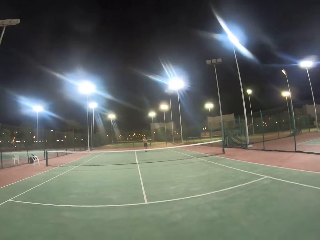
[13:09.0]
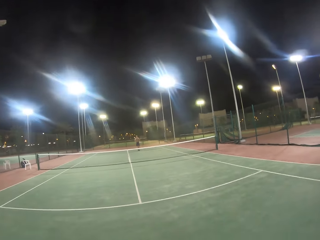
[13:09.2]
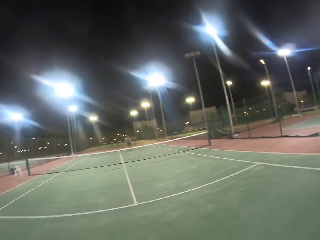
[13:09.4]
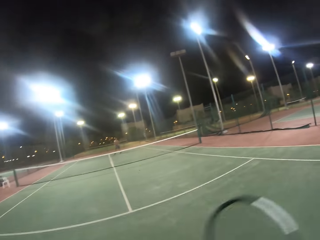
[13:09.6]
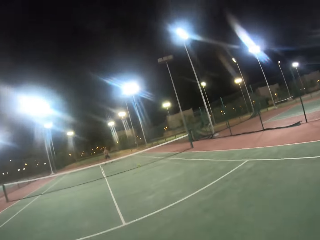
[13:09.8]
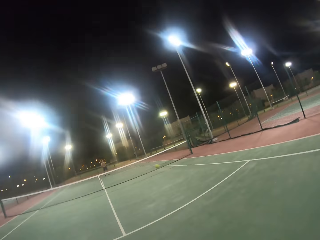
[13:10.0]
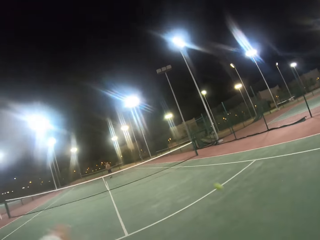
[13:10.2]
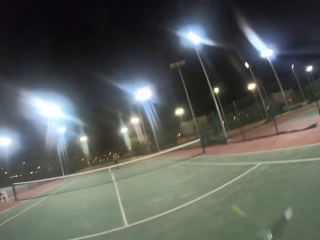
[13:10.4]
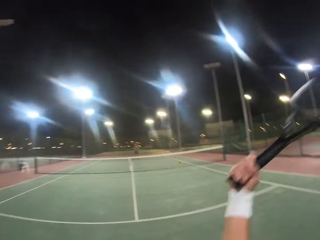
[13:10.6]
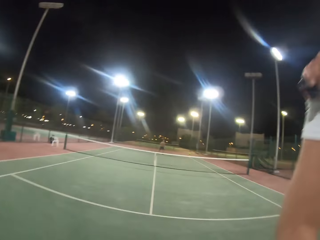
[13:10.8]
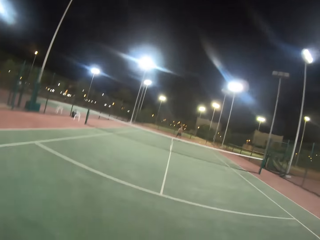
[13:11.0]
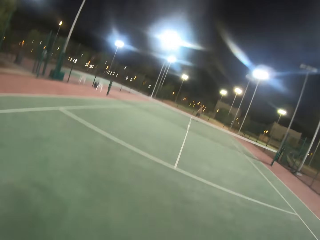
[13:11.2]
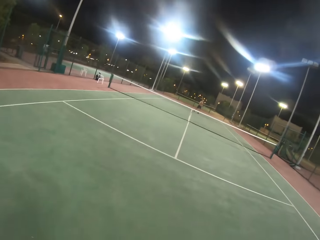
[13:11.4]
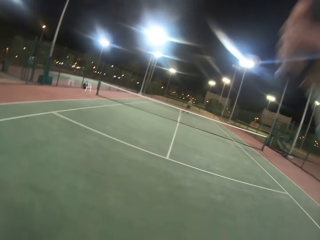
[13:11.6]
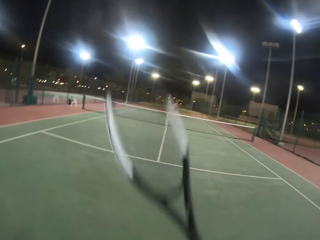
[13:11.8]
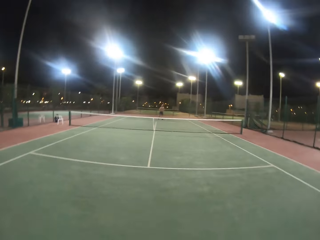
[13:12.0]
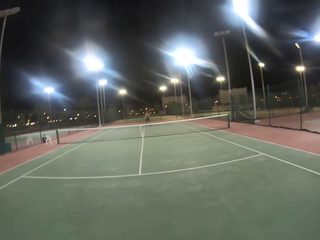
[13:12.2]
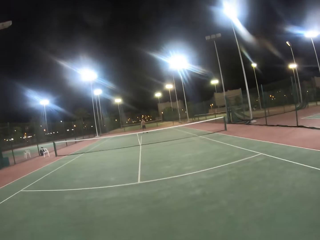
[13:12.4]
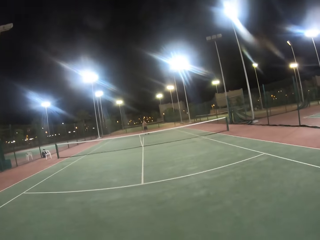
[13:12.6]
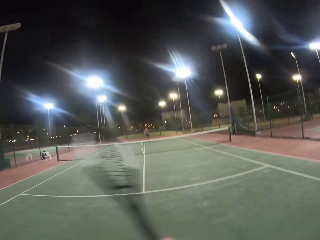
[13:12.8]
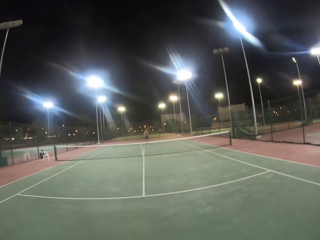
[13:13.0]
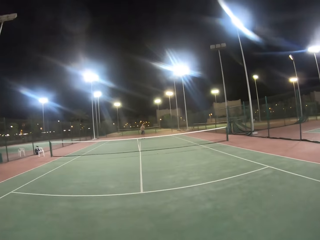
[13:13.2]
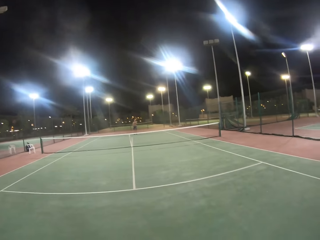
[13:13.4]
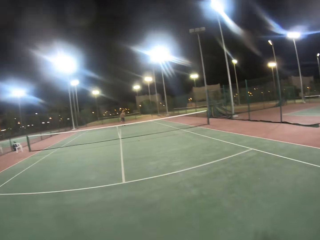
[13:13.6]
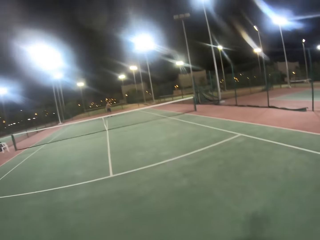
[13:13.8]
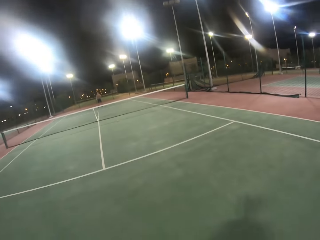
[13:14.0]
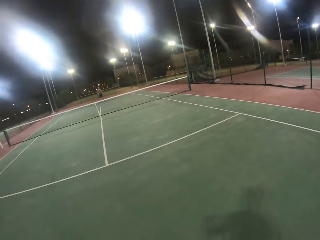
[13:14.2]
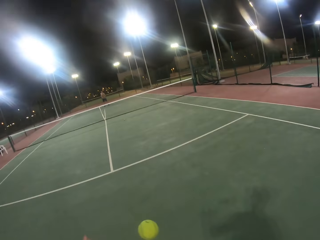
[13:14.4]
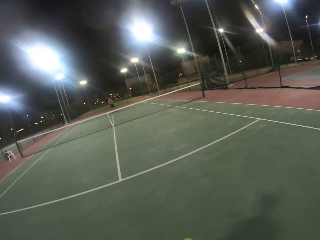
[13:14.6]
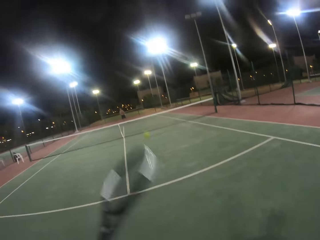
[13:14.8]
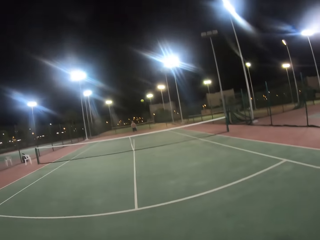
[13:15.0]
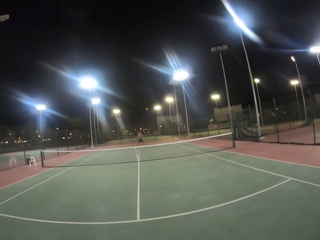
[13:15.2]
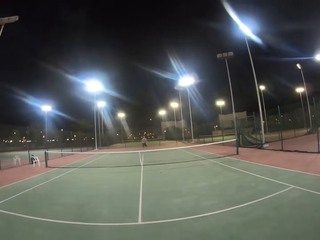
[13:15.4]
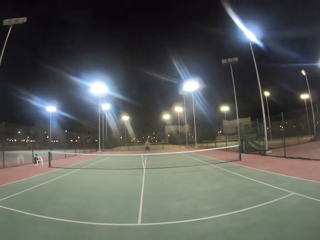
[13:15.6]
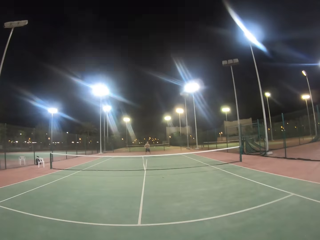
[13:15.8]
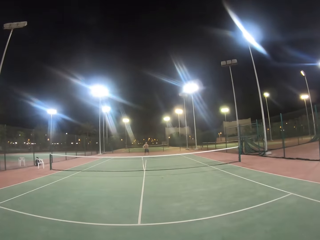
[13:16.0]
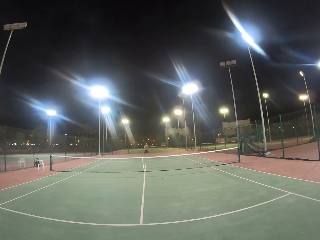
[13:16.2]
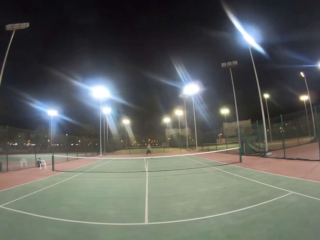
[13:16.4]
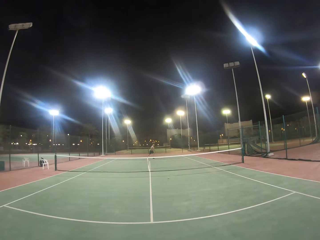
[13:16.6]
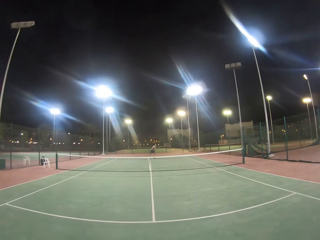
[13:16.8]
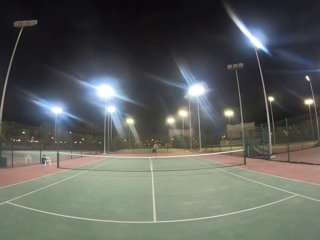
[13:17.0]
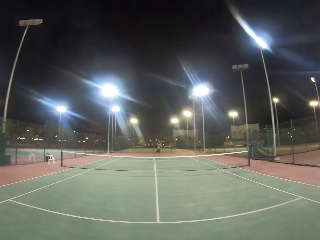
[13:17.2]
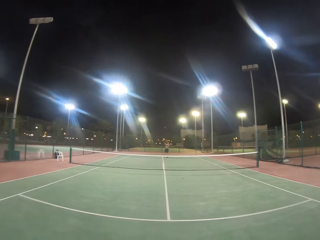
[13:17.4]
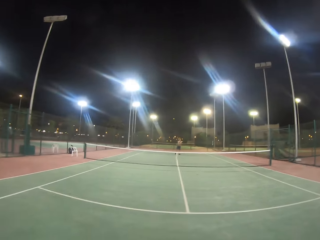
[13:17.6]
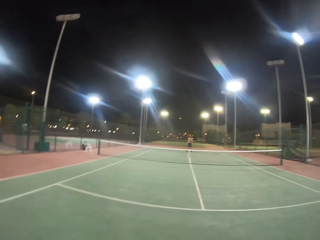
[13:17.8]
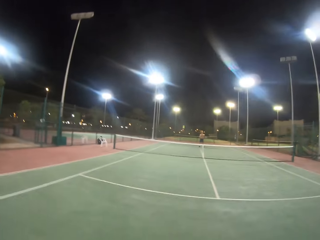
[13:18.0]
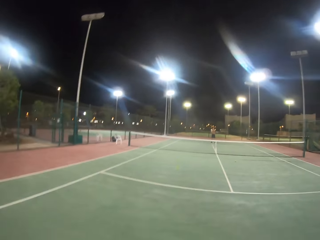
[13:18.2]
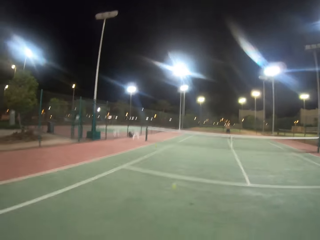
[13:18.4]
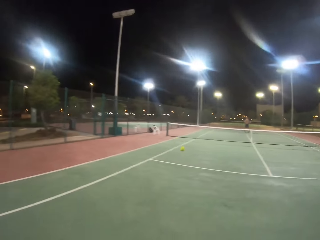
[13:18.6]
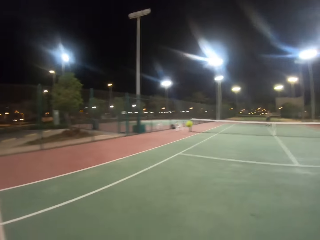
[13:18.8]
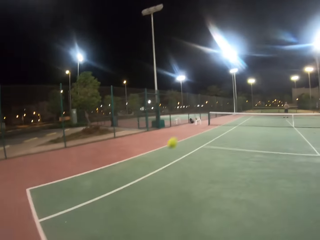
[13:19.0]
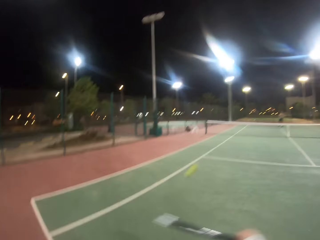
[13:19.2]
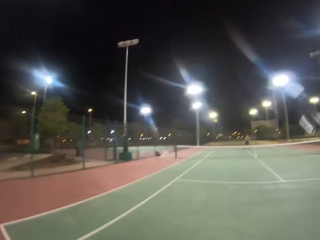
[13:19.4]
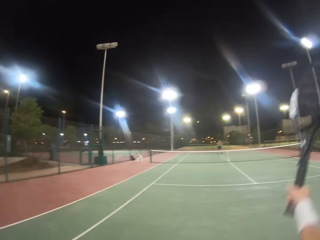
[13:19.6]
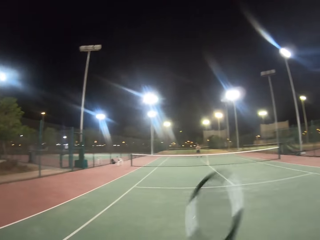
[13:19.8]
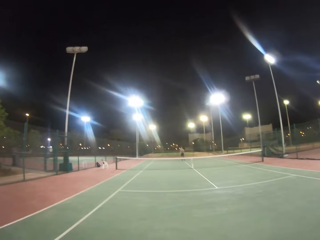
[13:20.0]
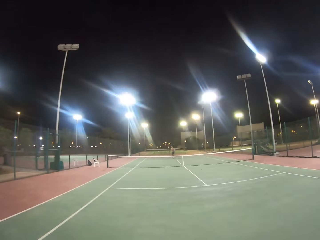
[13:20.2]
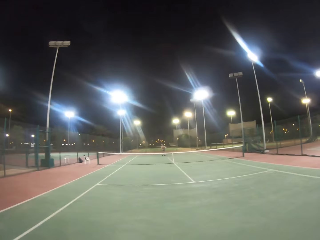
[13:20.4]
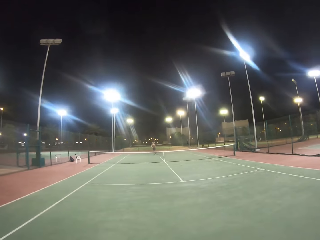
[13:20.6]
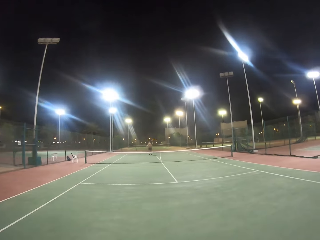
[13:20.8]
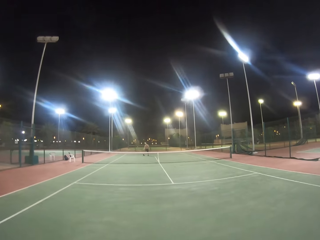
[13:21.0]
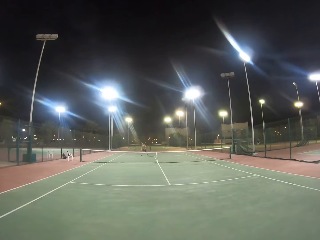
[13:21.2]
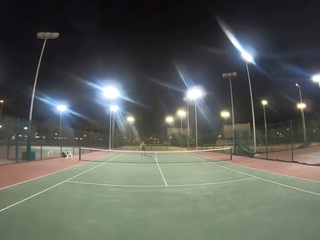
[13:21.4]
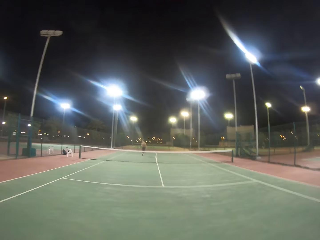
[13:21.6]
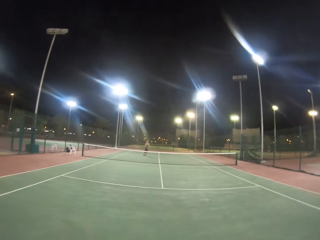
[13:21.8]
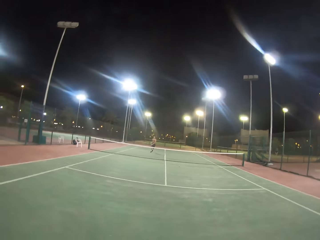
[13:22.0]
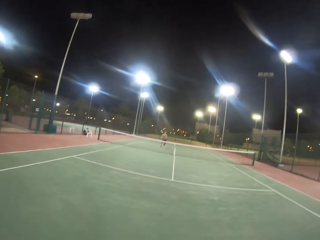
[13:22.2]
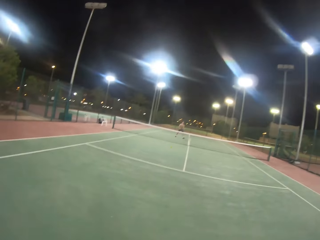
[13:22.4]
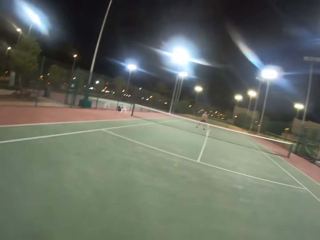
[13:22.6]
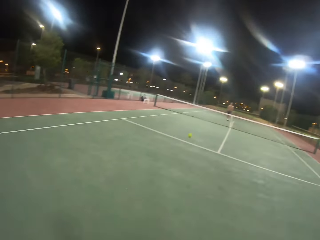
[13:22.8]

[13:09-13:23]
A man hits the ball with the badminton racket. The camera wearer hits the ball with the racket. The man hits the ball with the racket. The camera wearer swings the badminton racket and hits the ball with the racket. The man hits the ball with the racket. The camera wearer hits the ball with the badminton racket. The man hits the ball with the badminton racket. The camera wearer hits the ball with the badminton racket. The man hits the ball with the badminton racket.

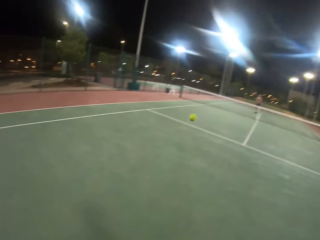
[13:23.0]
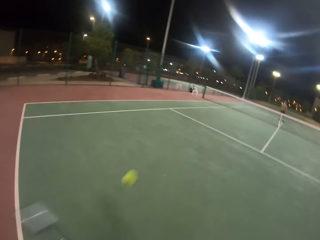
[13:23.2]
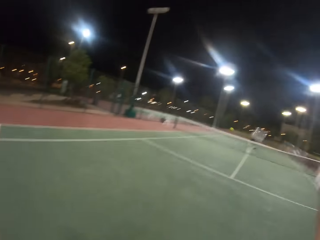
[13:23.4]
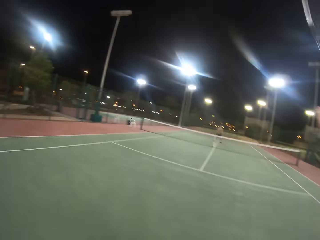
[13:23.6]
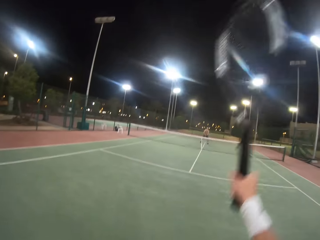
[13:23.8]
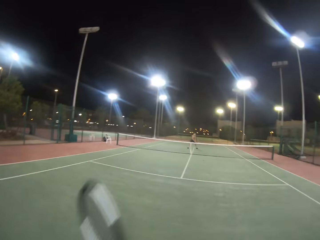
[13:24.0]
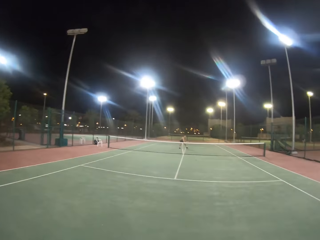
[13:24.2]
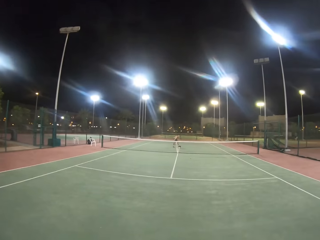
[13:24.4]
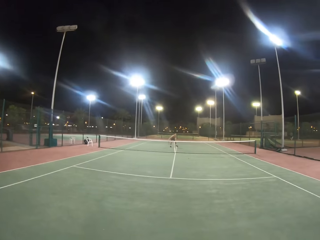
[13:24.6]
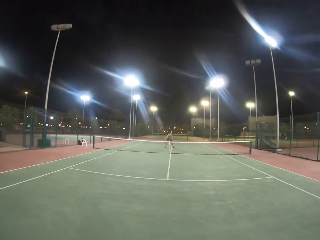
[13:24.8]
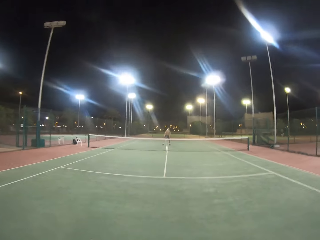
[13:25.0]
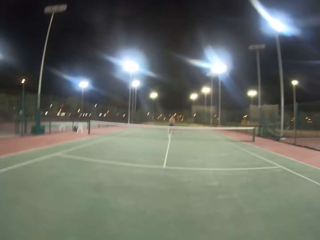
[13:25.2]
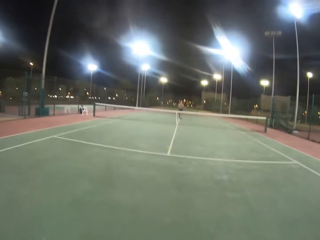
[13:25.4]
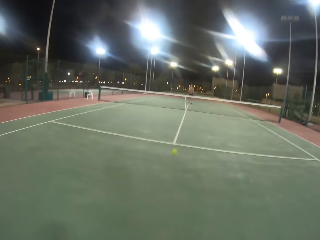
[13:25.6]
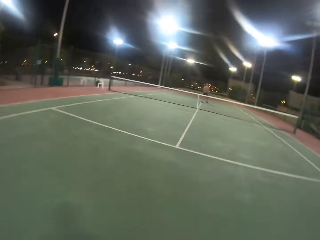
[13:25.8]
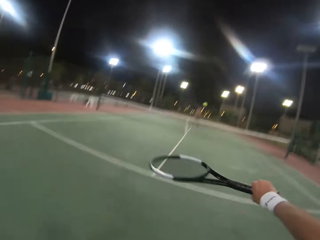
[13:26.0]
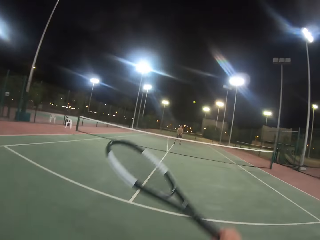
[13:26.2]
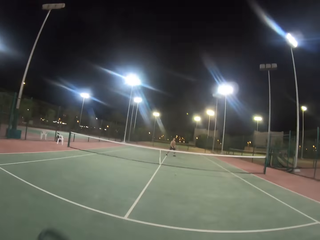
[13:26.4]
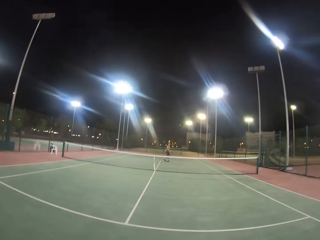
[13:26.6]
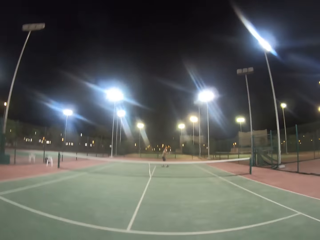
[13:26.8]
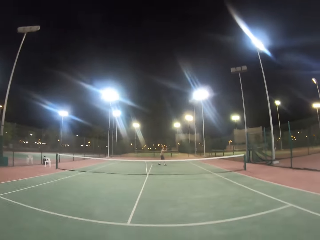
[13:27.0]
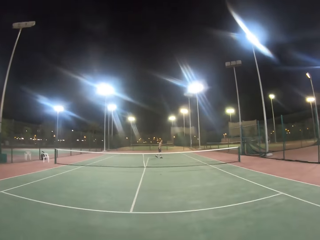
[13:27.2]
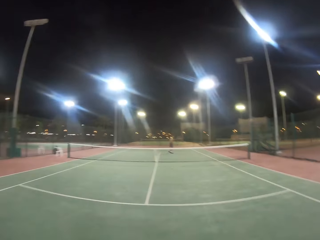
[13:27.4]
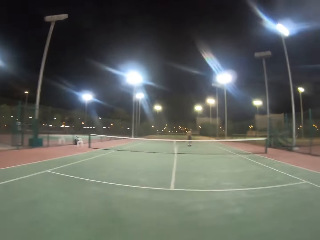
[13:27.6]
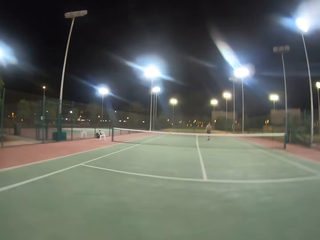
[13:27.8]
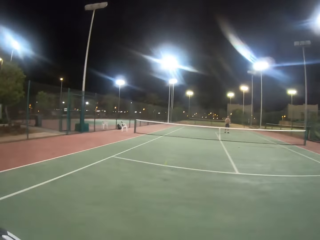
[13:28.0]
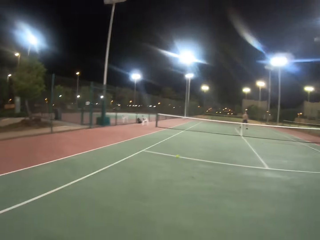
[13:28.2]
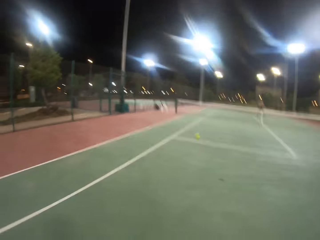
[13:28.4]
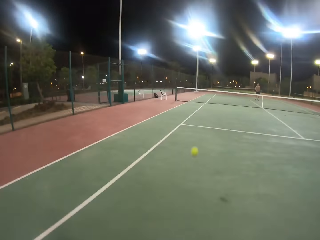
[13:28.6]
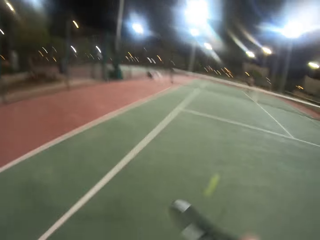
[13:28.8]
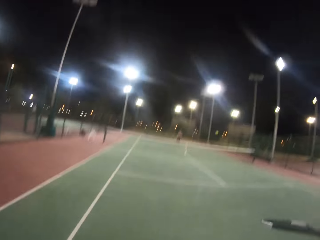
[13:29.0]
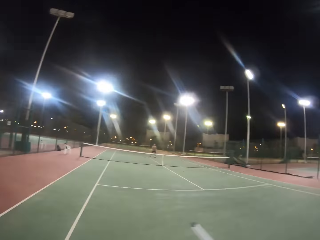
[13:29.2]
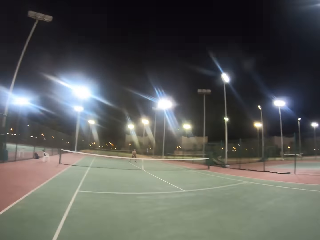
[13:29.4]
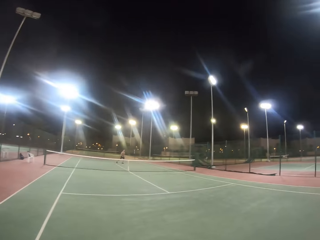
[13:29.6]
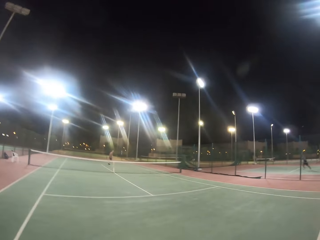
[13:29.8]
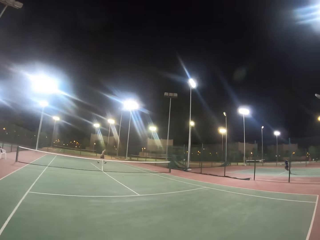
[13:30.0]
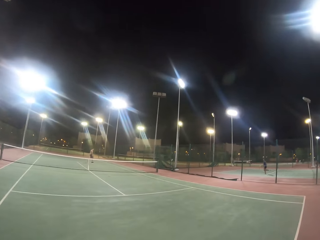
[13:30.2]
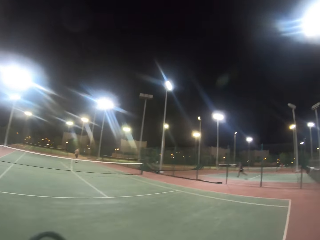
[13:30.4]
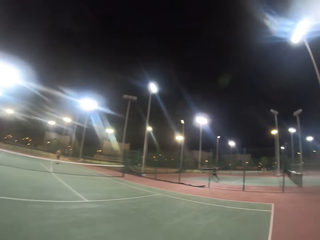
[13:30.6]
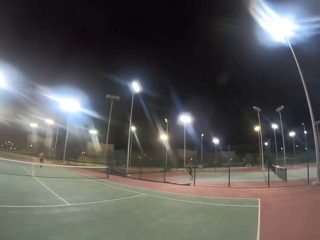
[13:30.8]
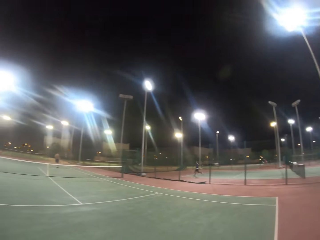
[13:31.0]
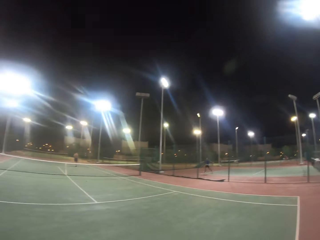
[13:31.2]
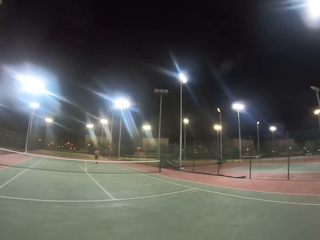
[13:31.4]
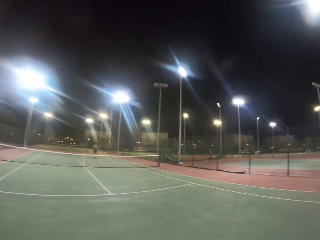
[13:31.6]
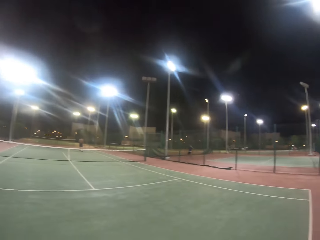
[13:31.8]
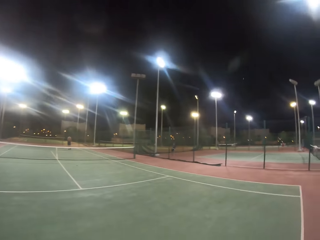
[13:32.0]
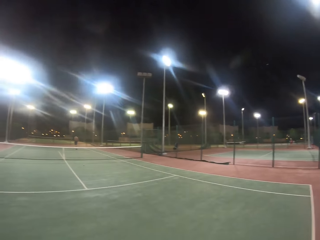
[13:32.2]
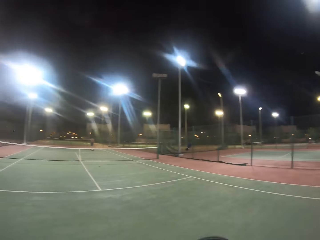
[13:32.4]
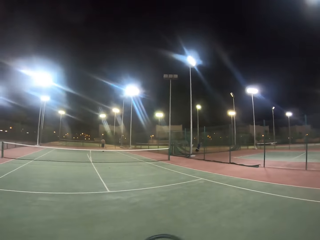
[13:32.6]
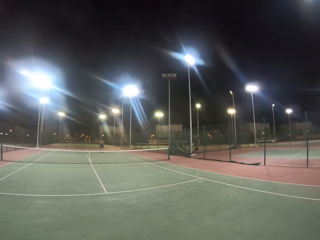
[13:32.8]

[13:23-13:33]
The camera wearer hits the ball with the badminton racket. A man hits the ball with the badminton racket. The camera wearer hits the ball with the badminton racket. The man hits the ball with the badminton racket. The camera wearer hits the ball with the badminton racket.
